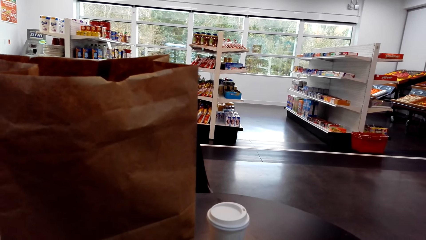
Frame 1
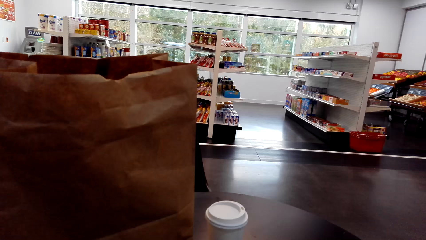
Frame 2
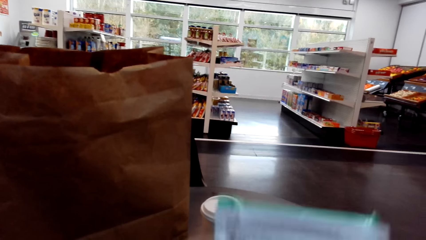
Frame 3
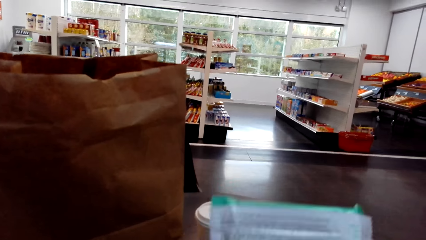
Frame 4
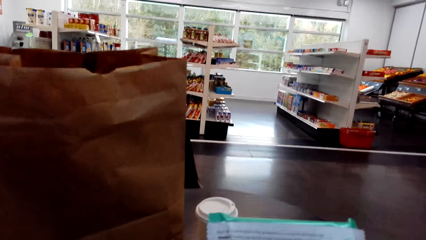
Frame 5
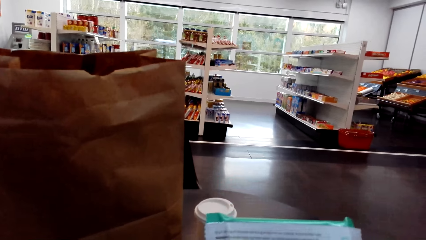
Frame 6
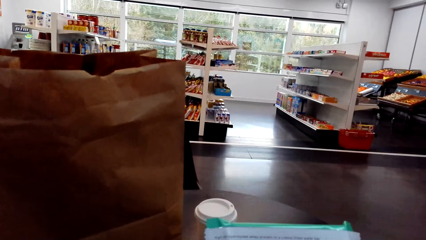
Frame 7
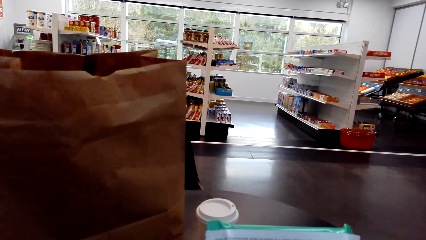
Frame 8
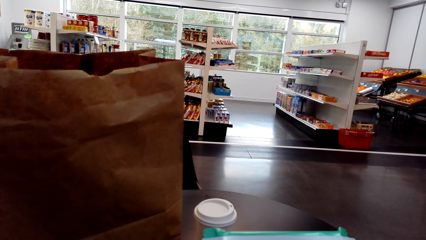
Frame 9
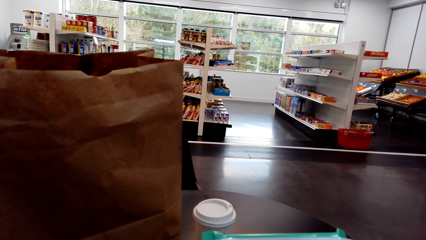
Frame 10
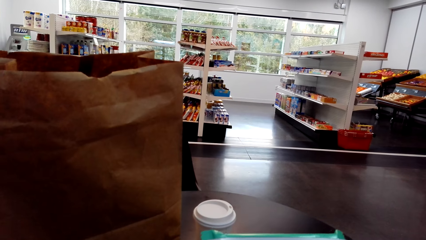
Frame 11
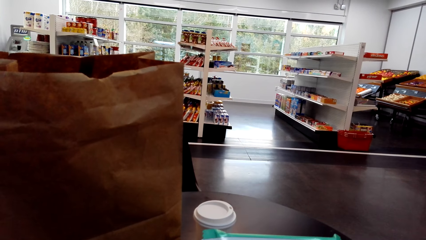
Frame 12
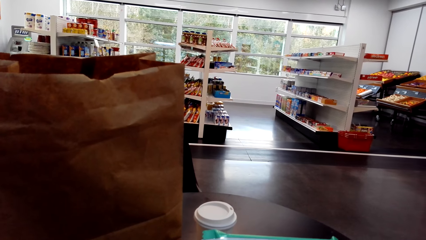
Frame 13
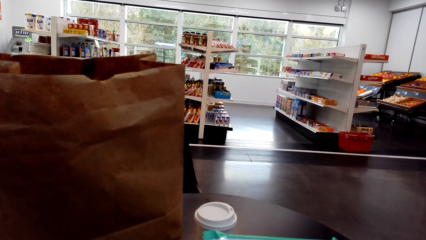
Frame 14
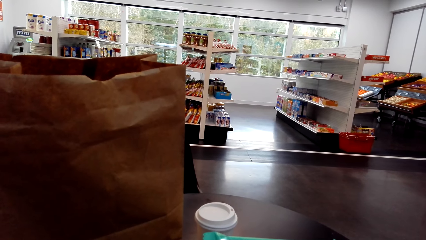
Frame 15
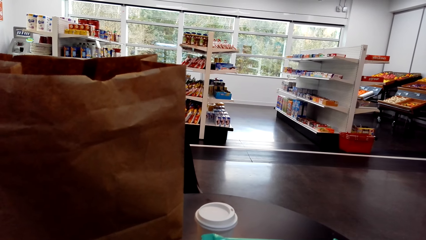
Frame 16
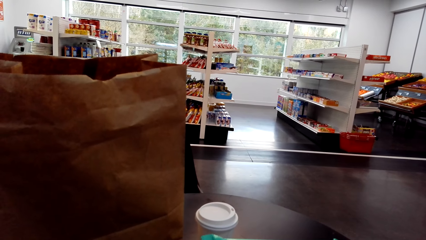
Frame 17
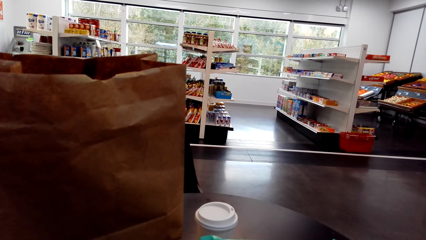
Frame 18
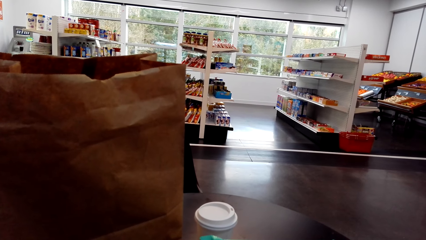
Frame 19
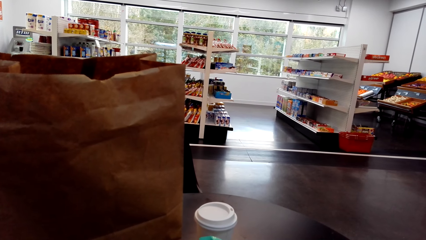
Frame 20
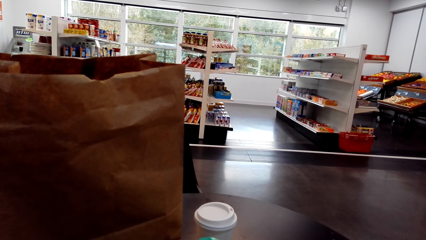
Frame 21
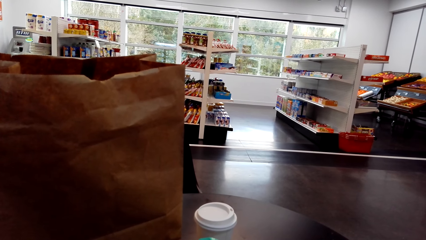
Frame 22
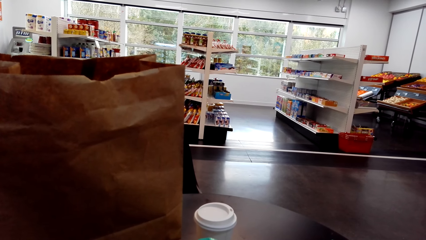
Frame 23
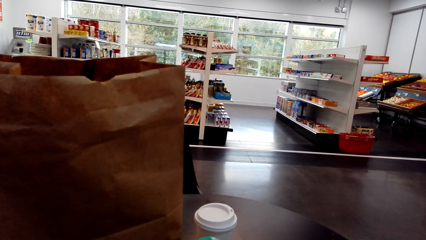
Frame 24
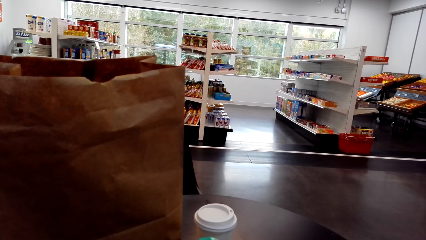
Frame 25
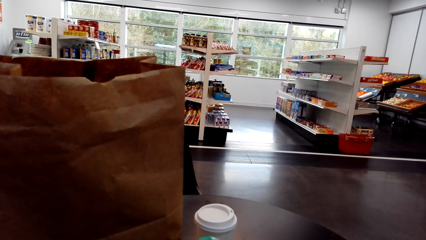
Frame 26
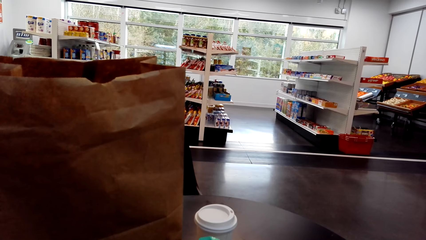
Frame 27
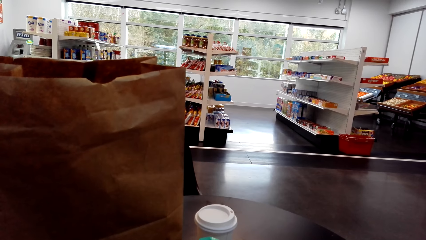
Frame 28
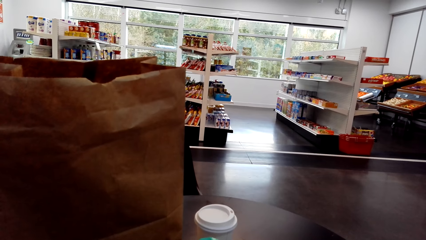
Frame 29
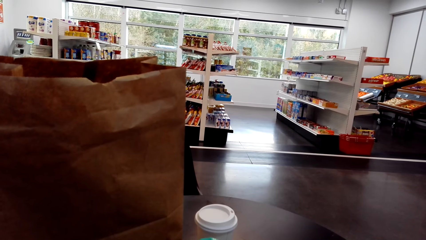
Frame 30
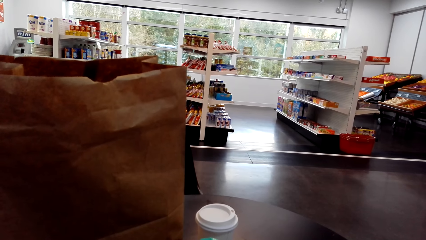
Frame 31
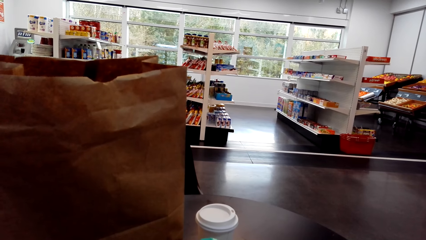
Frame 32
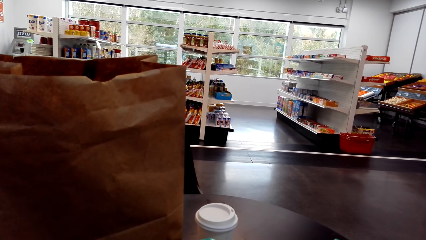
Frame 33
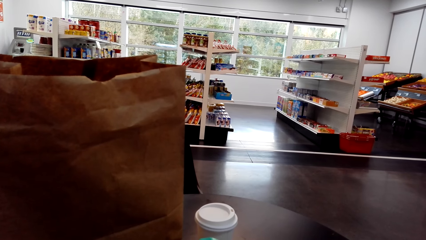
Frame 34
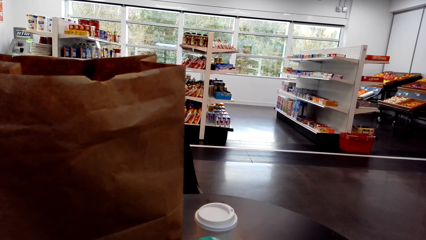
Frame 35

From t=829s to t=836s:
The camera wearer stares at something.

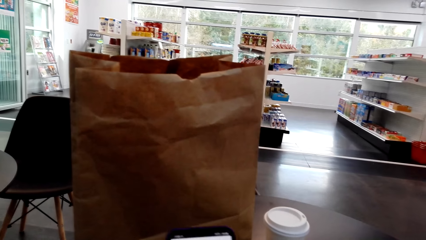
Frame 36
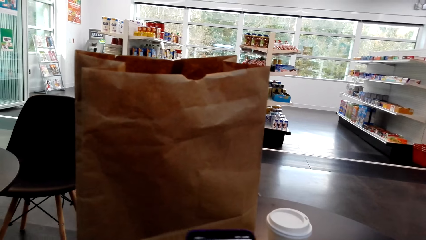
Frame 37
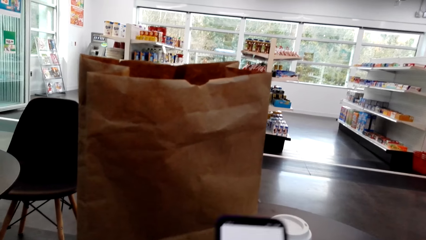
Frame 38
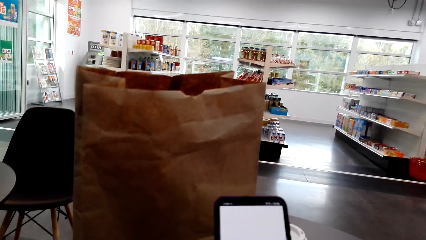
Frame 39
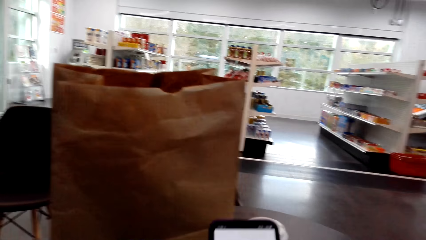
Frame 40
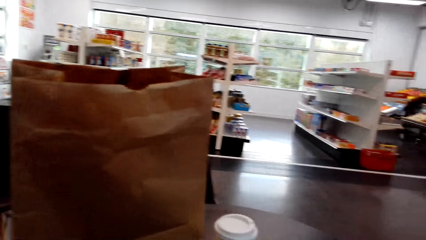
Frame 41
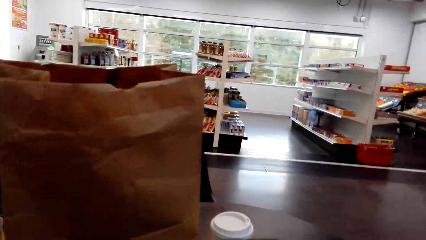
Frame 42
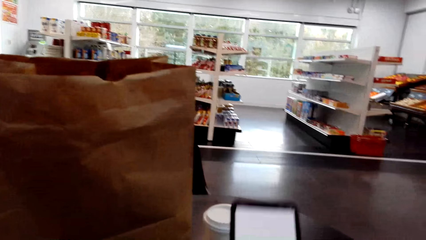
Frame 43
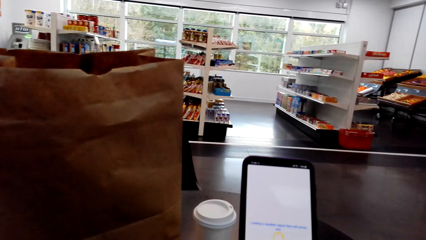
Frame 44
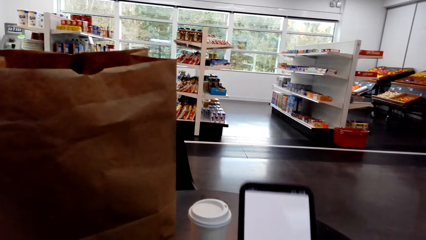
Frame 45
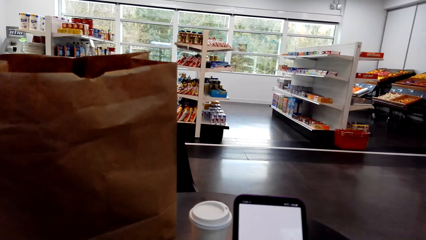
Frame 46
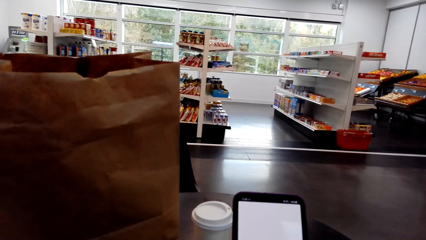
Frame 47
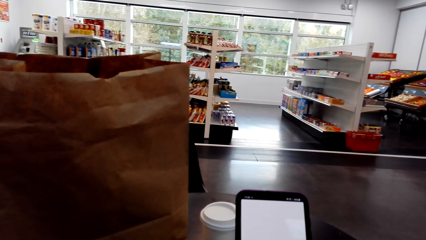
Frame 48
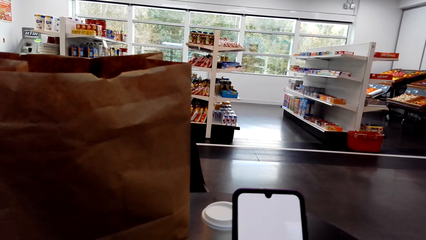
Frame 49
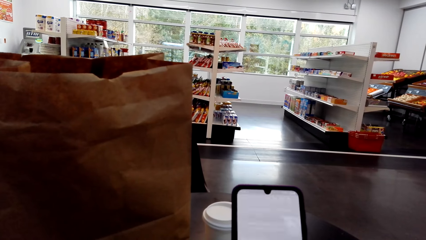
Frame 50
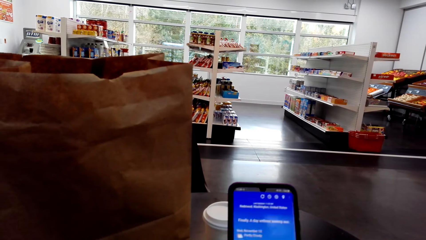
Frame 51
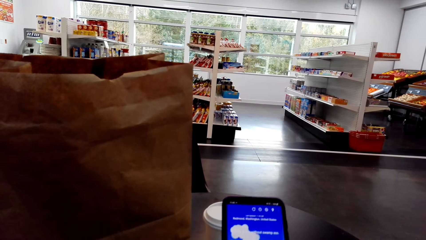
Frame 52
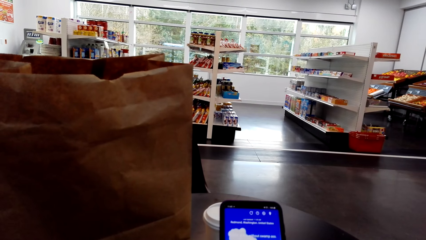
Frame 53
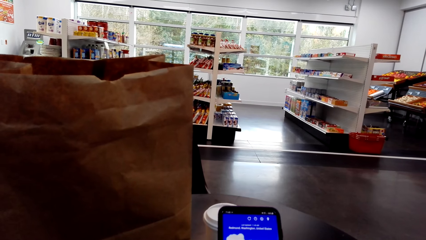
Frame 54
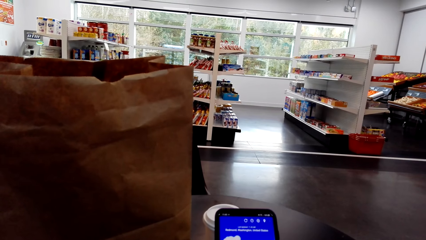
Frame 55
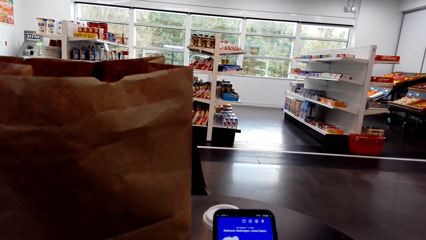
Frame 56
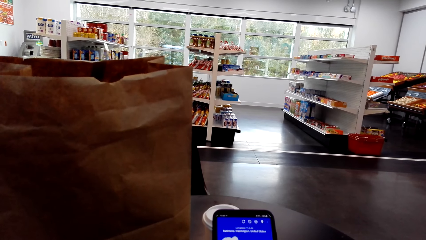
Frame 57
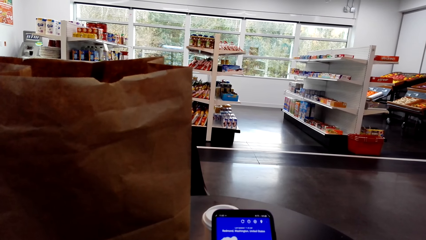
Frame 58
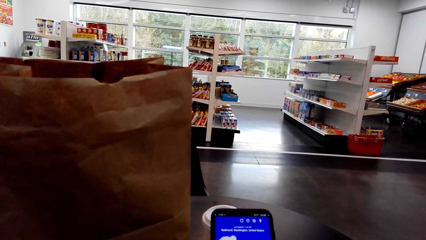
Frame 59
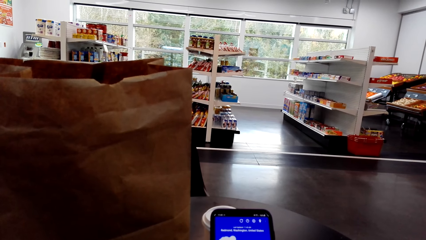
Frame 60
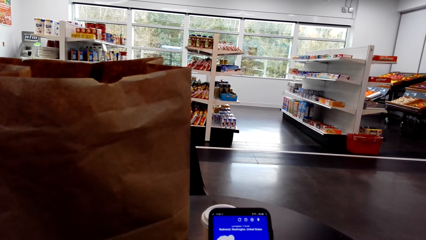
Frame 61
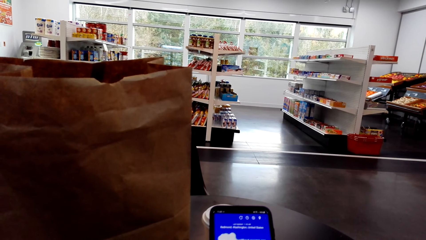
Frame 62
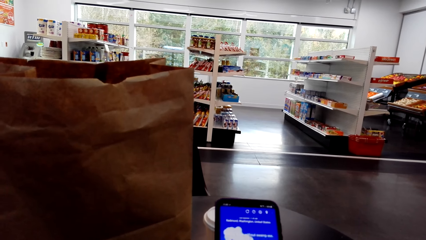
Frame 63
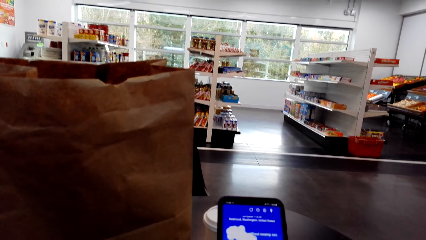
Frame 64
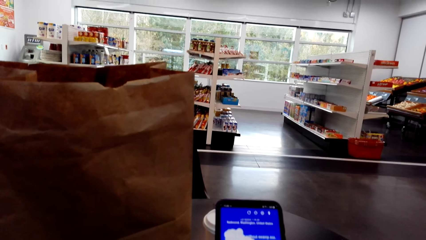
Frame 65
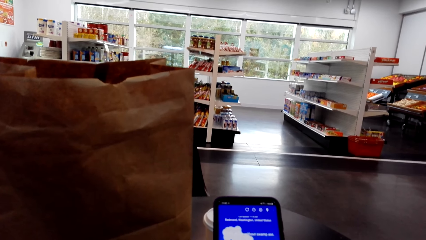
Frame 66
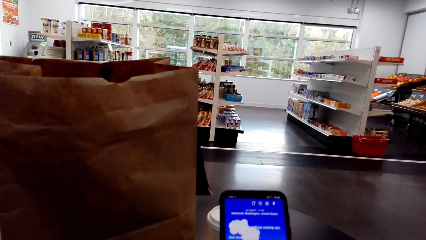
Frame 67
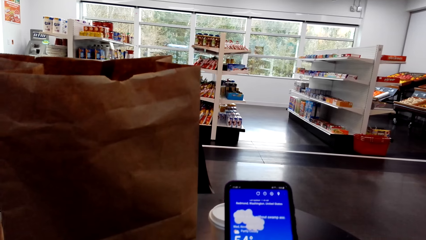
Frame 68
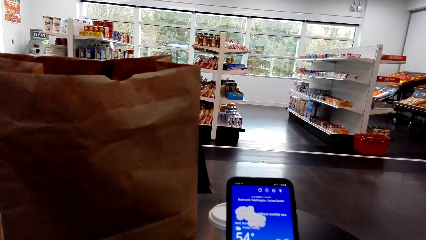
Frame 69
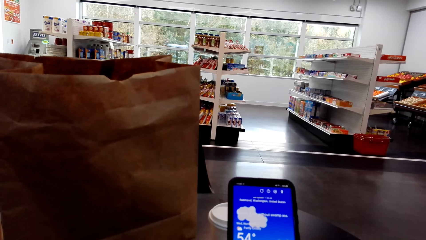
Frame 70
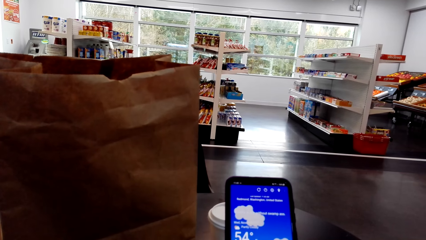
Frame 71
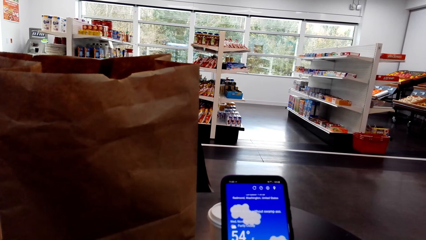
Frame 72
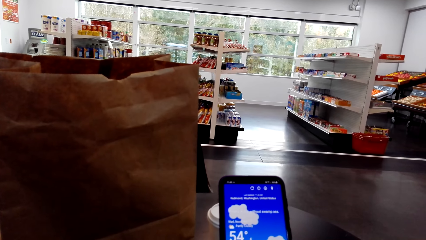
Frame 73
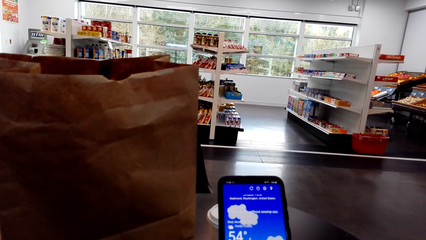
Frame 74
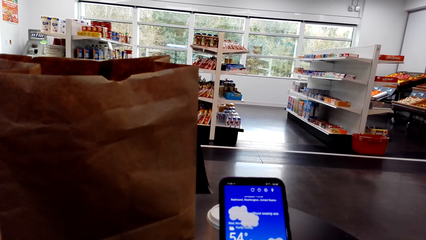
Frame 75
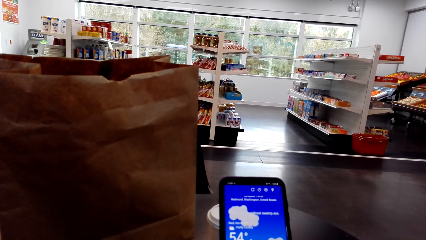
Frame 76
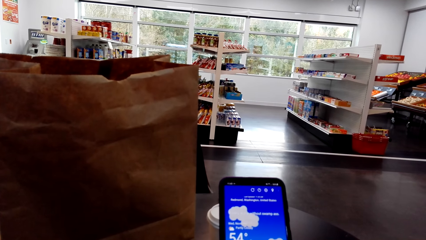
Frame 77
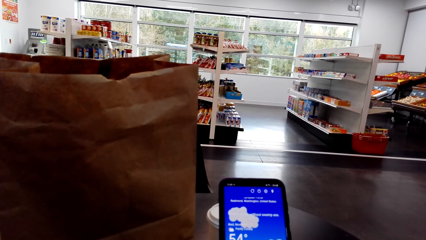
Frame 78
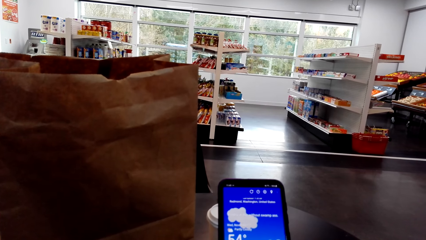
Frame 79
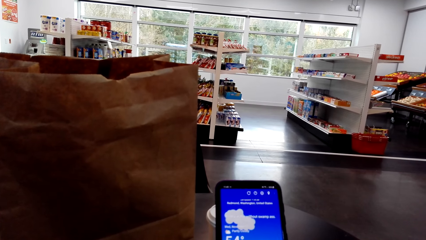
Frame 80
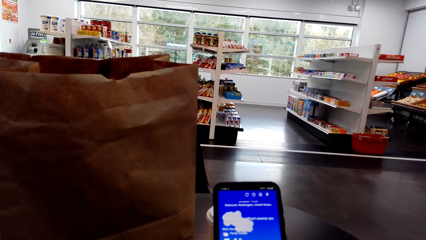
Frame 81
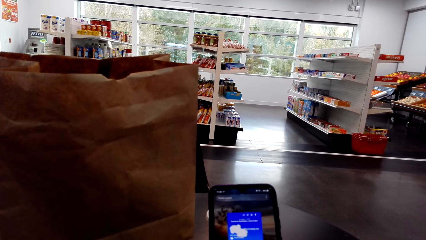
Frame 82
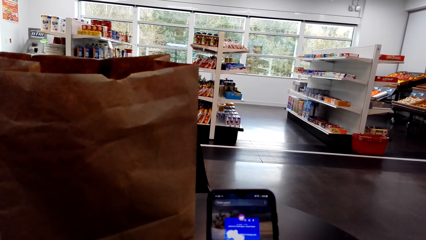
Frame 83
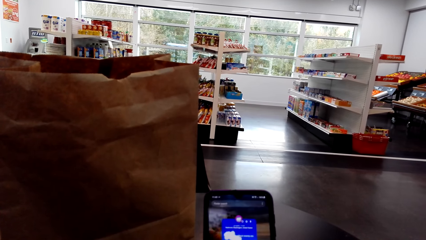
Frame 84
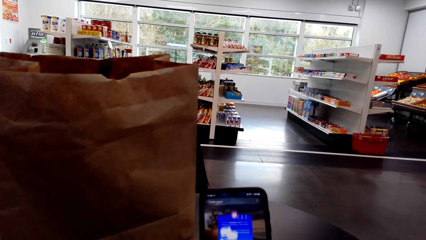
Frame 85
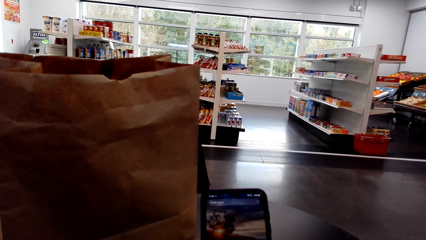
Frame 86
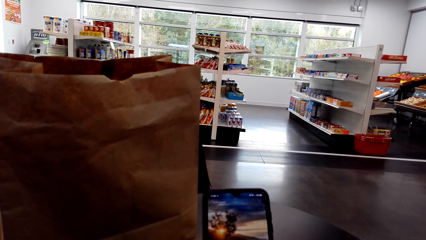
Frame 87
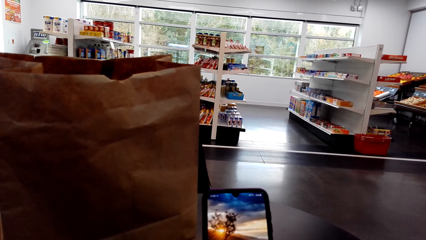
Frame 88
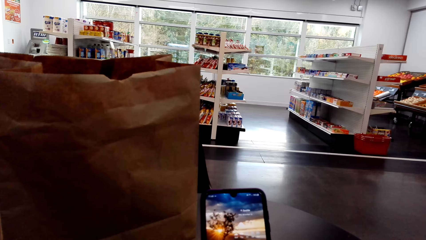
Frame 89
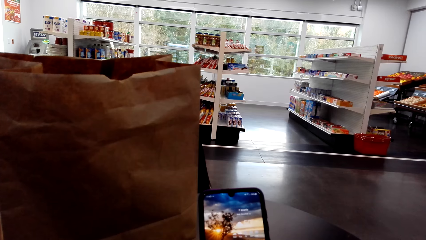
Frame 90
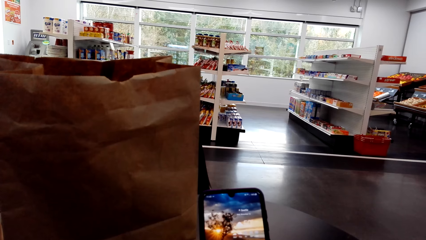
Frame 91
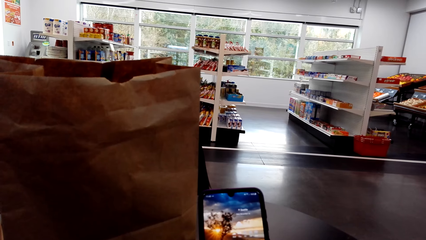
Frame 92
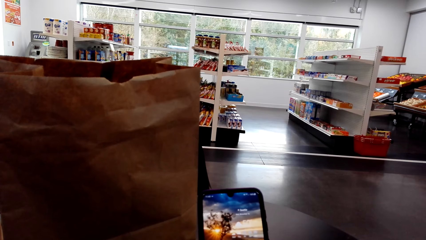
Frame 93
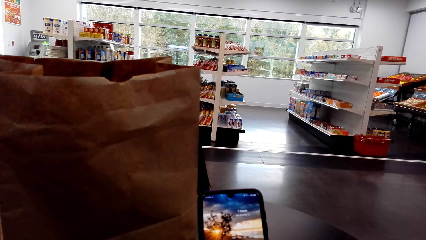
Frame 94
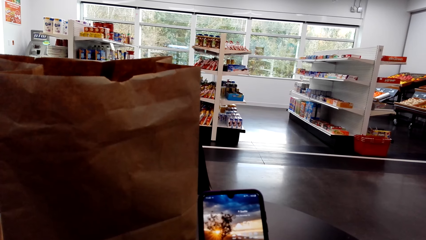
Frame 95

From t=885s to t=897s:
The camera wearer browses on the phone.
